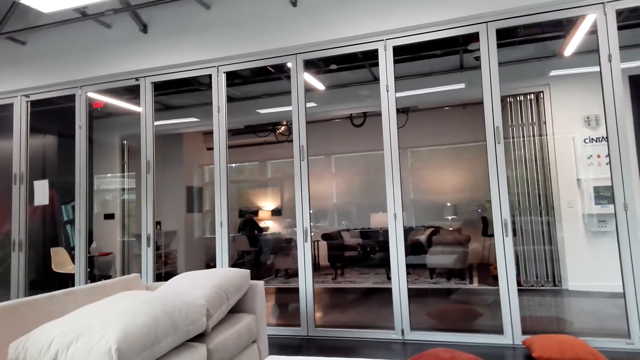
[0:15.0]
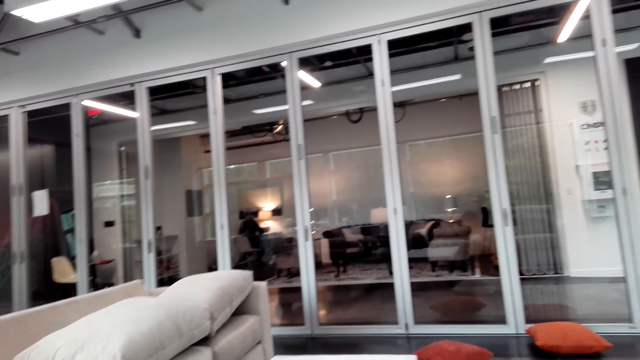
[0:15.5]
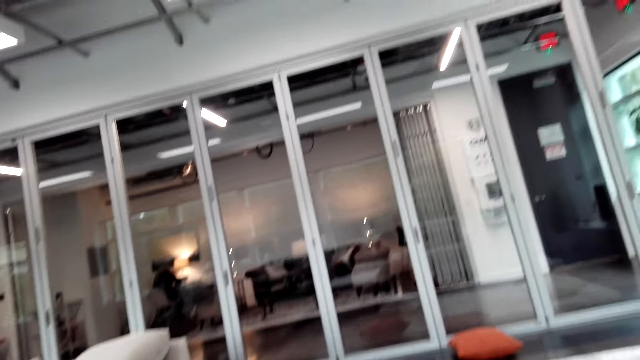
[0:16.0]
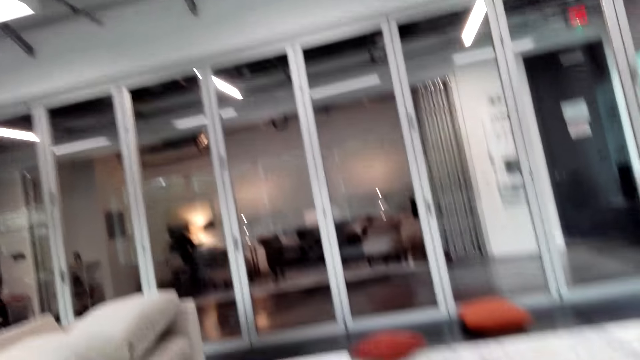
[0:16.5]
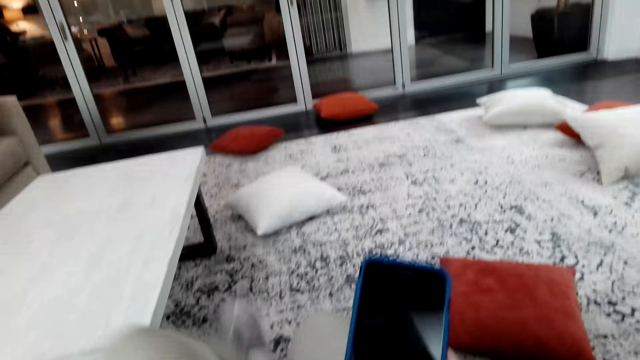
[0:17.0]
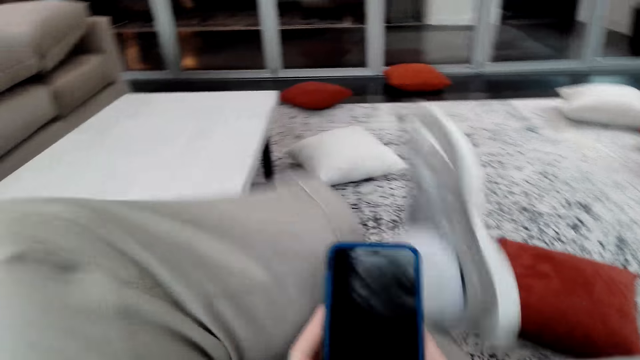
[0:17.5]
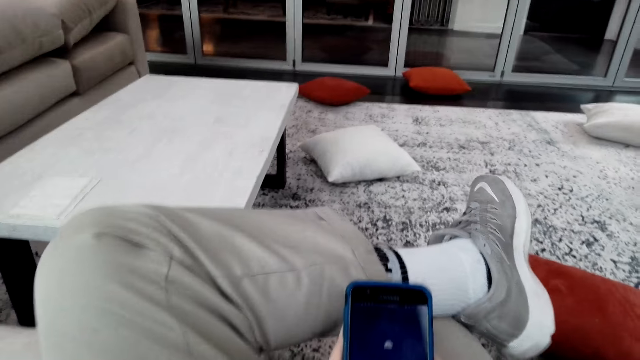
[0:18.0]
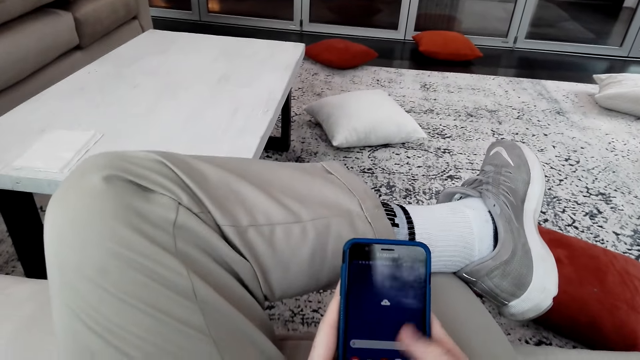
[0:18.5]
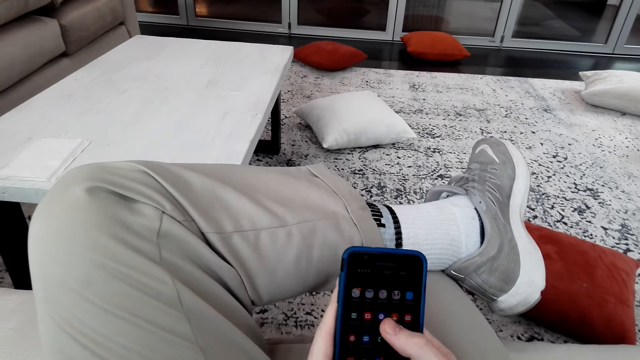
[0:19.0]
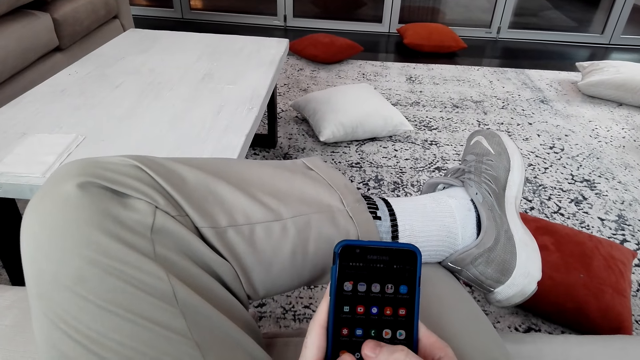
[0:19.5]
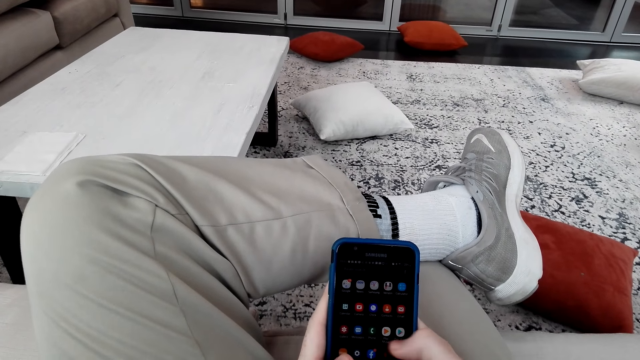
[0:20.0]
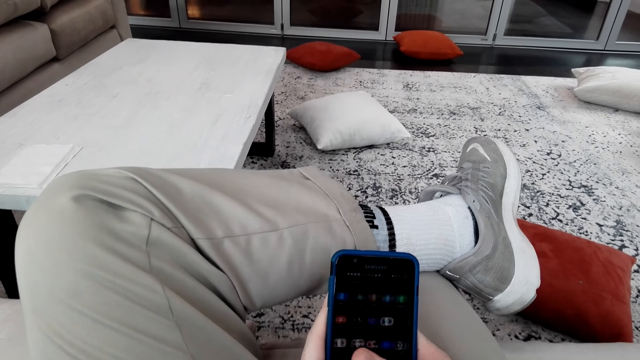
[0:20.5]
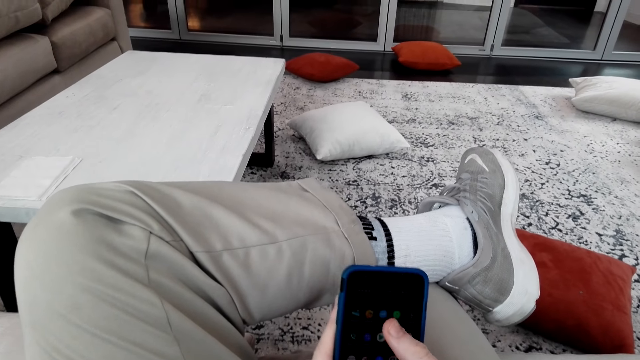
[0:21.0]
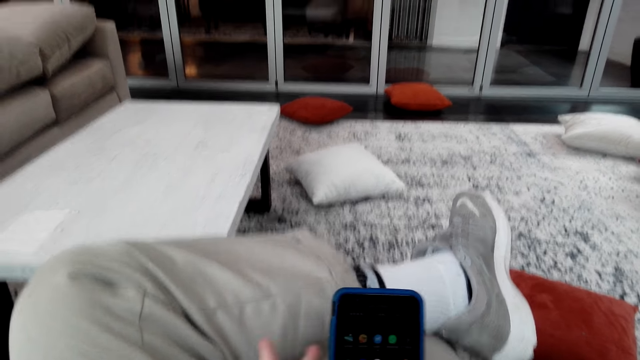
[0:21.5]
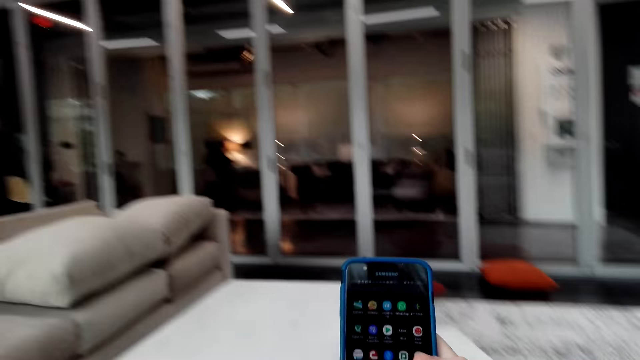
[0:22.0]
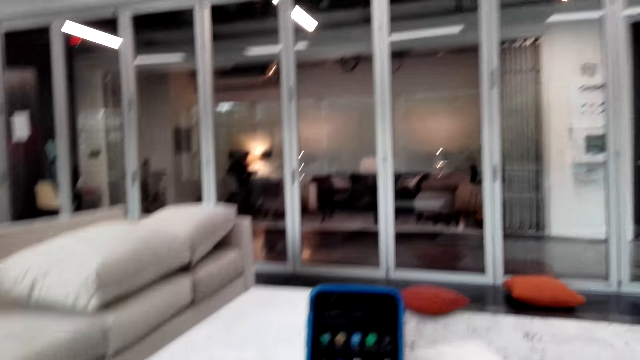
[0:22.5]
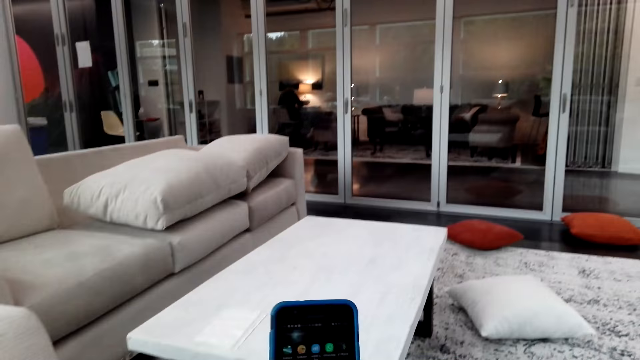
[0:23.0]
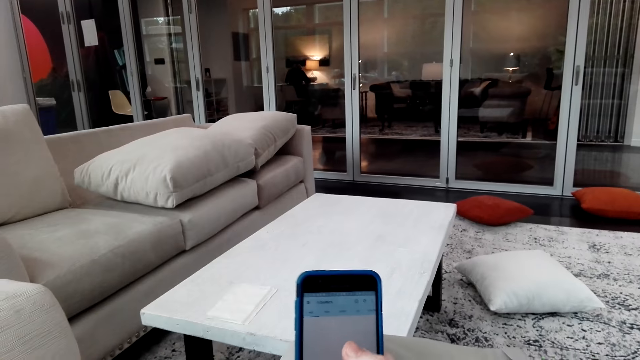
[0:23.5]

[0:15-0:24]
The camera wearer sits down. They scroll through the phone.

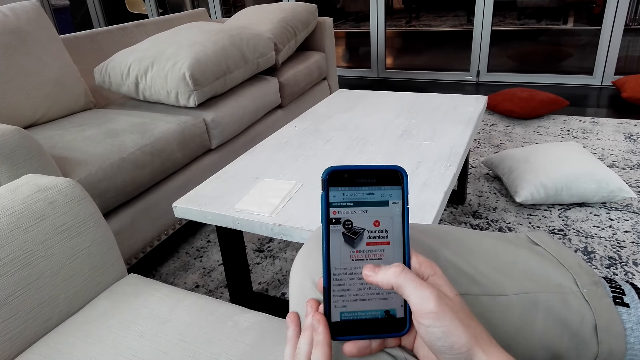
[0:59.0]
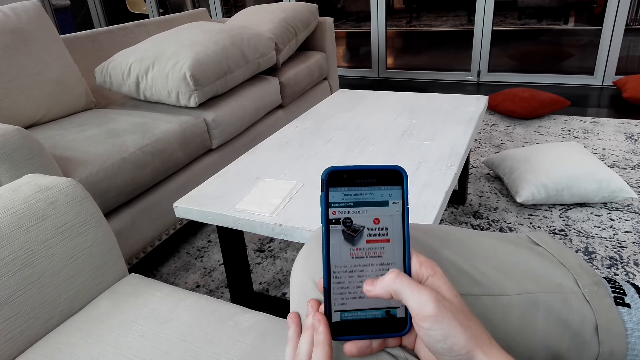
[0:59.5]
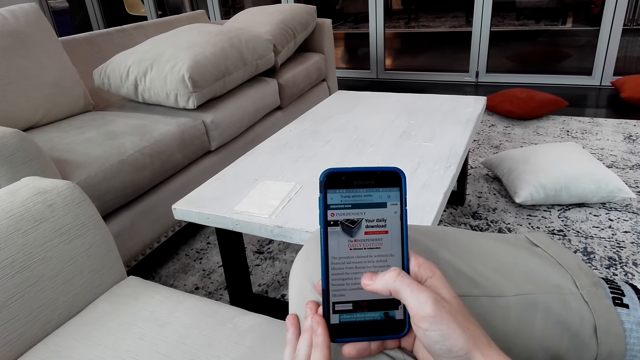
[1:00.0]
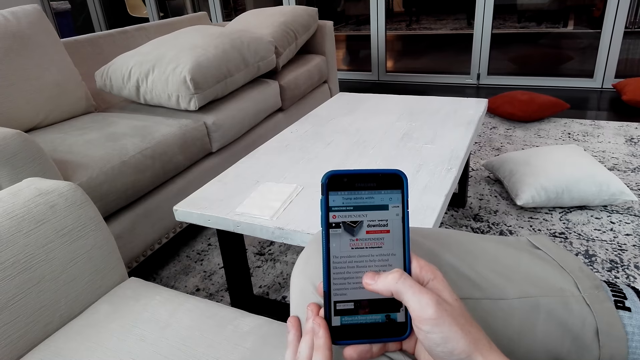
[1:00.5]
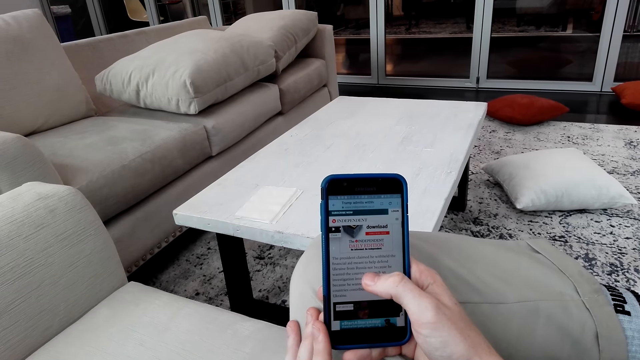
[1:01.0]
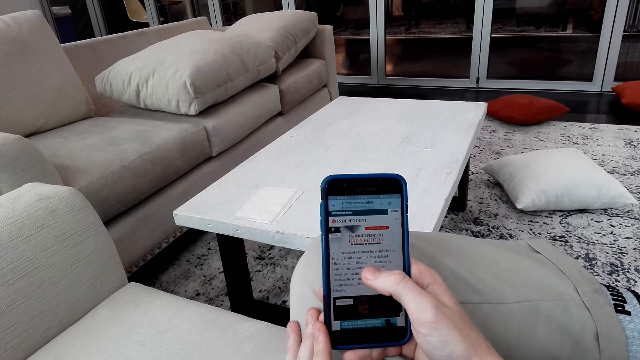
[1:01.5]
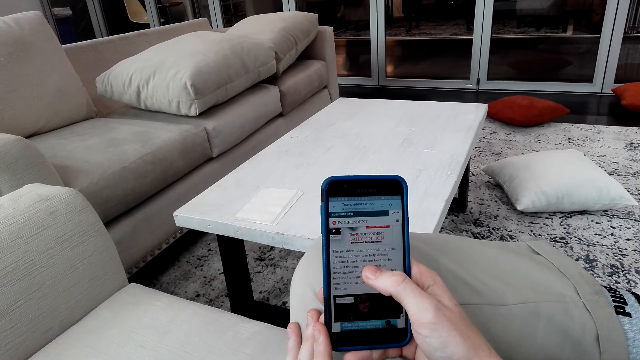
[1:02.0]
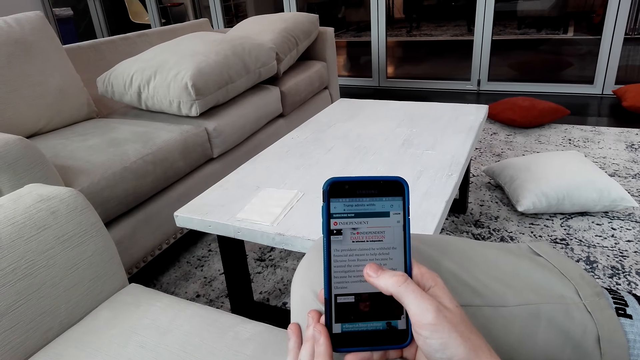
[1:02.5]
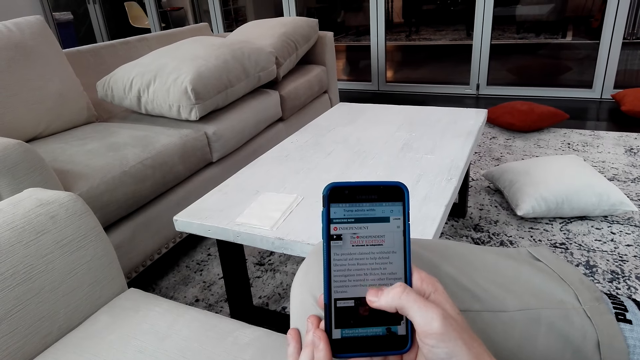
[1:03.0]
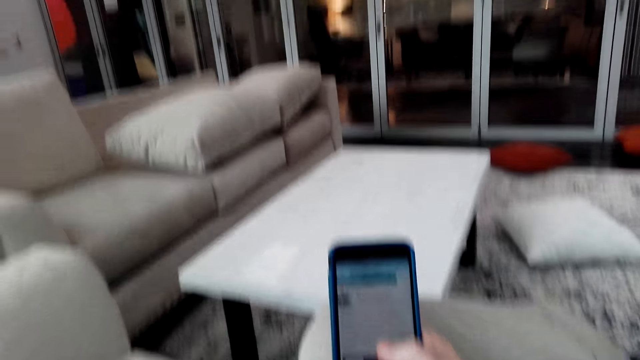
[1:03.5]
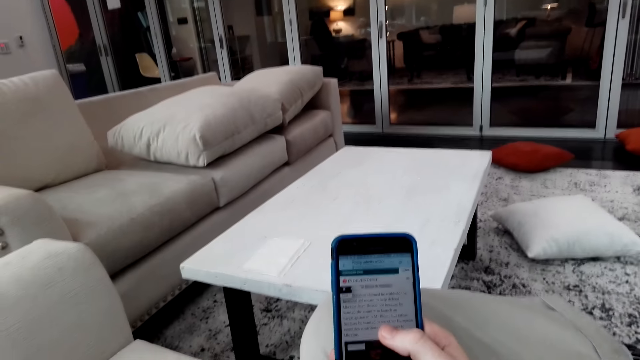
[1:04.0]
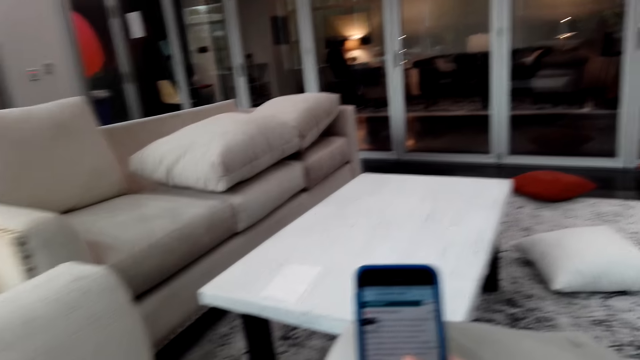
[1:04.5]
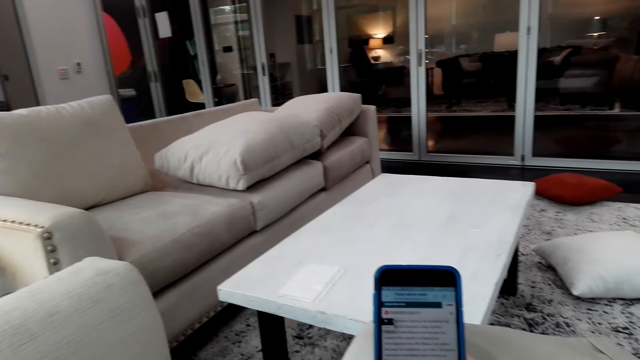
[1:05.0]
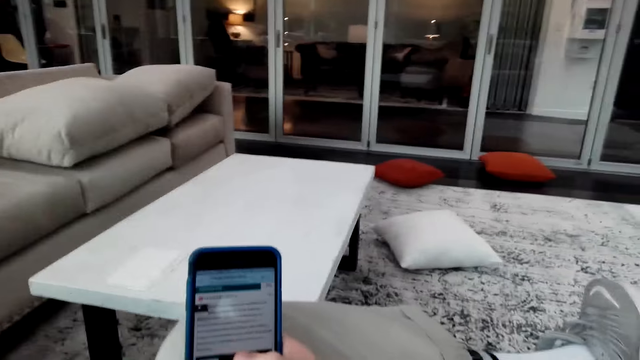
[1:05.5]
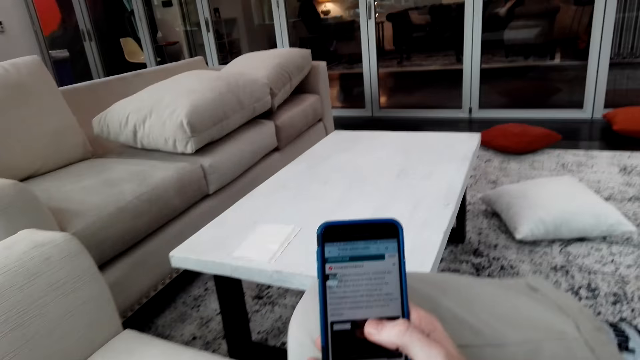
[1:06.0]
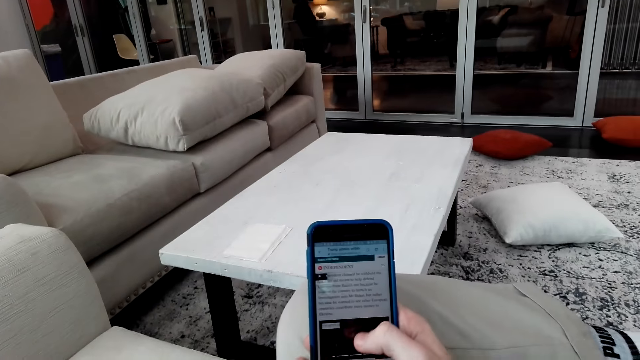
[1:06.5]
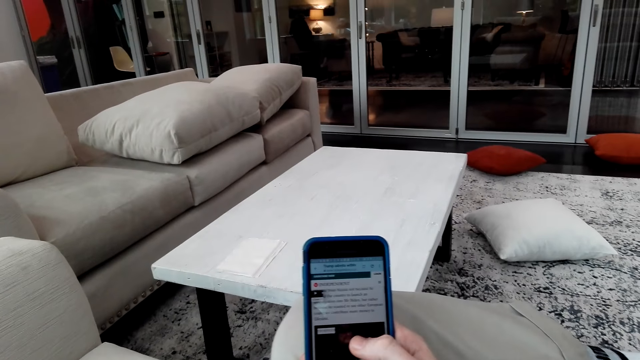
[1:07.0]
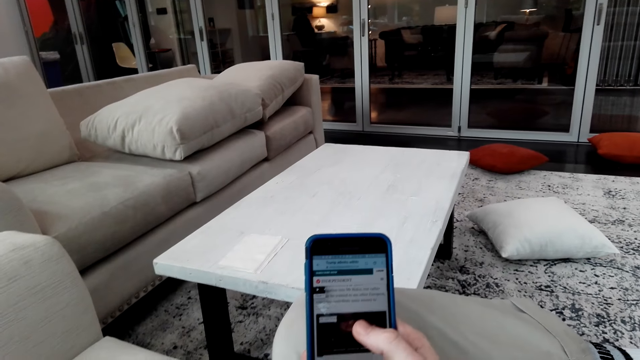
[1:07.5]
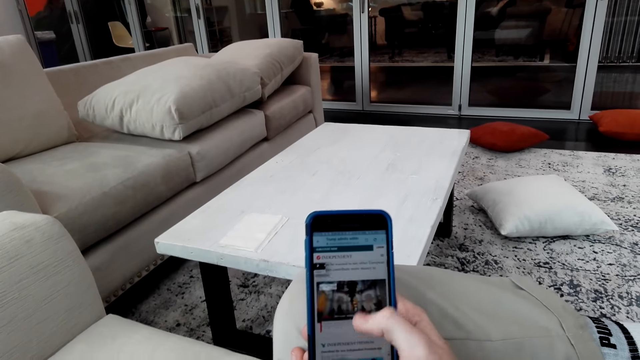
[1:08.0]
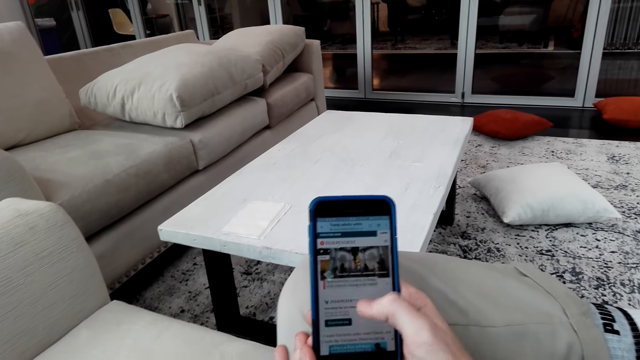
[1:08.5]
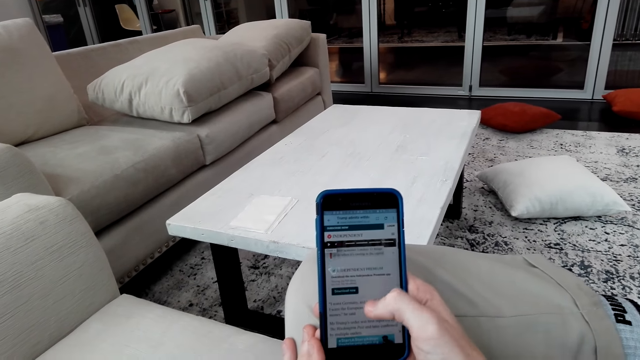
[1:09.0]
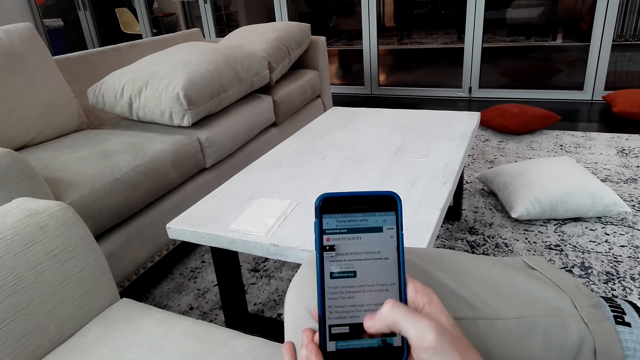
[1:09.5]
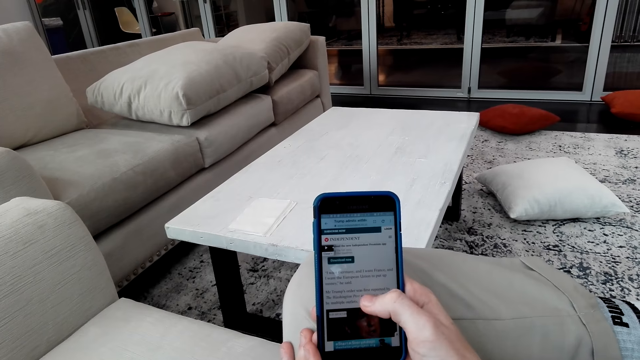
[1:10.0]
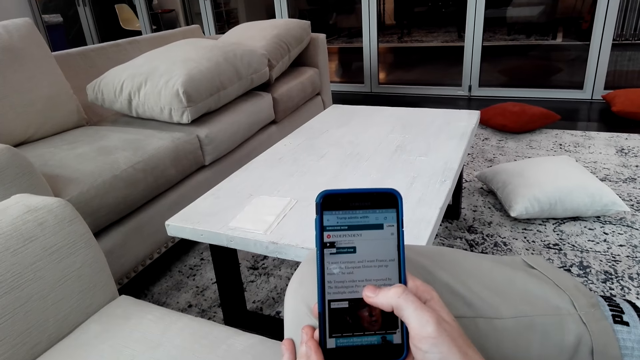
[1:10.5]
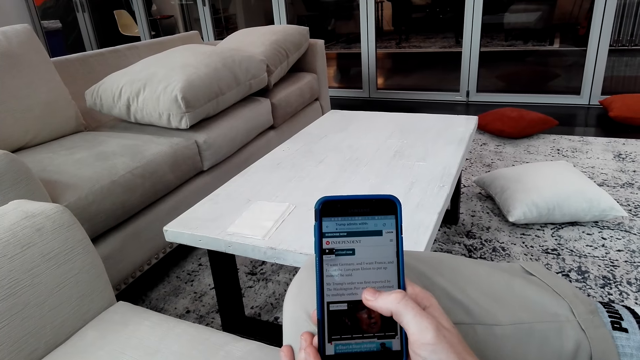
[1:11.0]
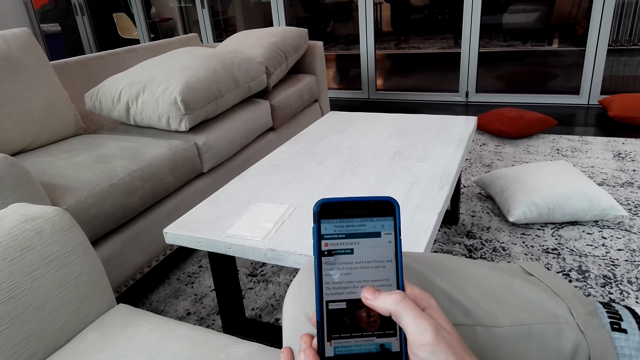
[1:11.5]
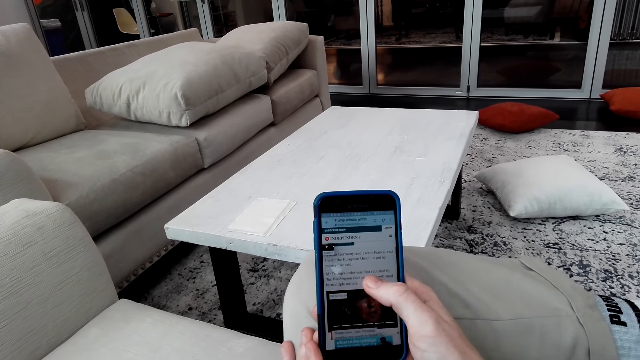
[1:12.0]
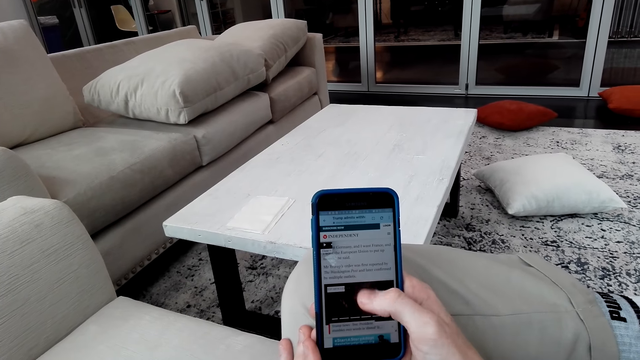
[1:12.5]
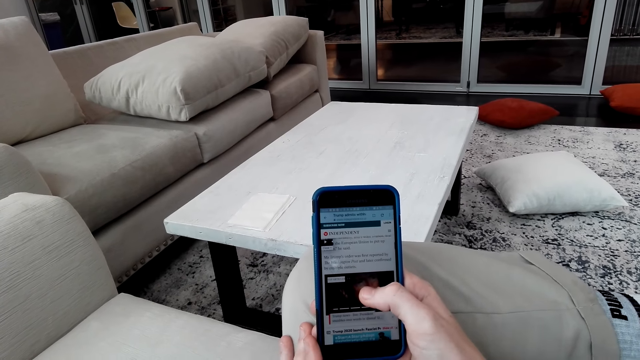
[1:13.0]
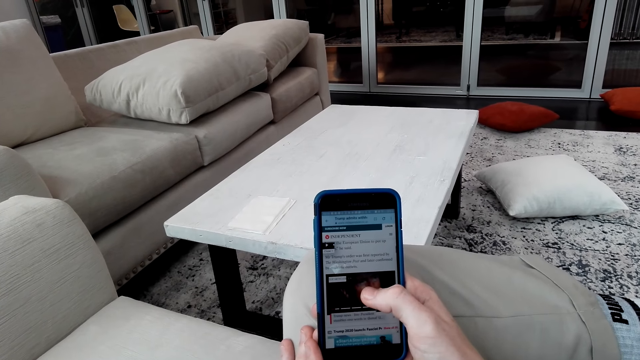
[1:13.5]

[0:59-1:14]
A man talks with the camera wearer. The camera wearer uses the phone.
